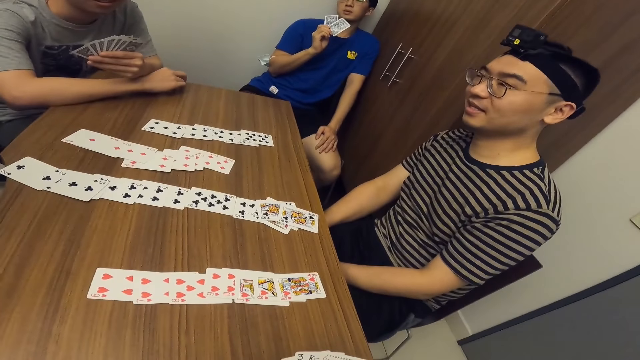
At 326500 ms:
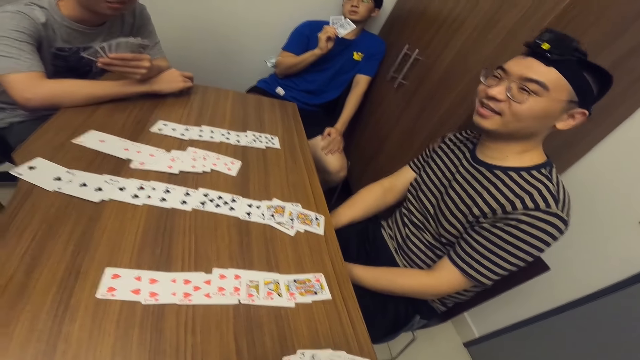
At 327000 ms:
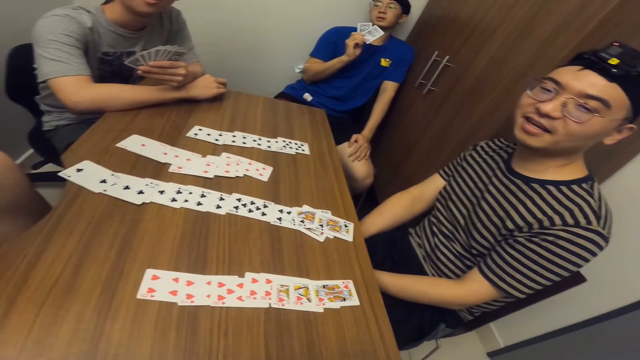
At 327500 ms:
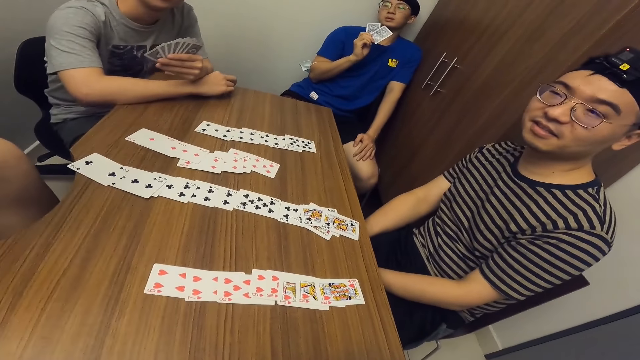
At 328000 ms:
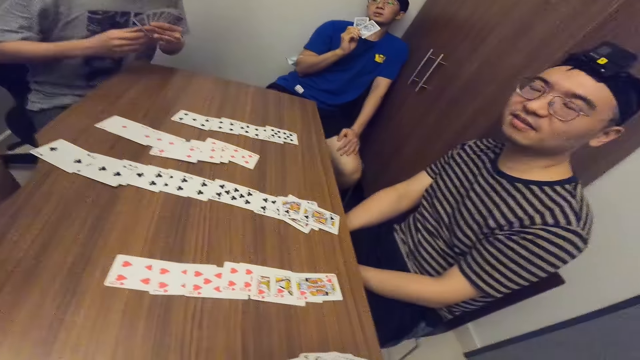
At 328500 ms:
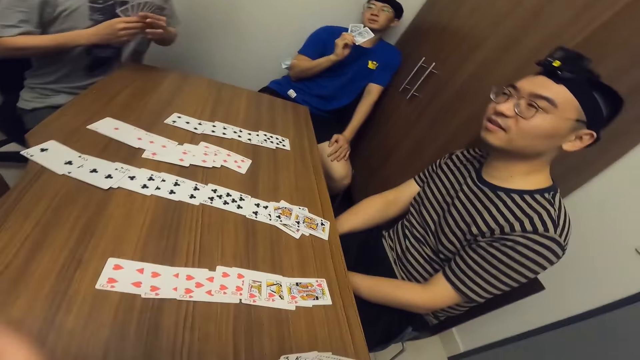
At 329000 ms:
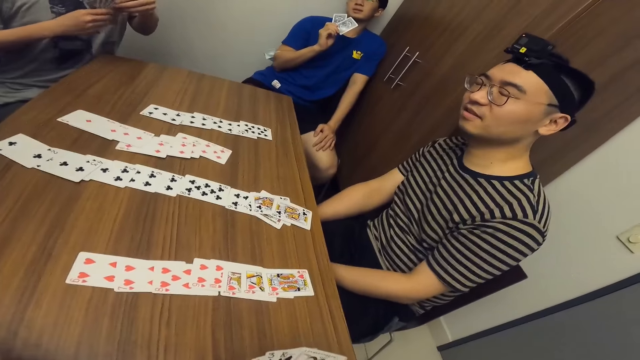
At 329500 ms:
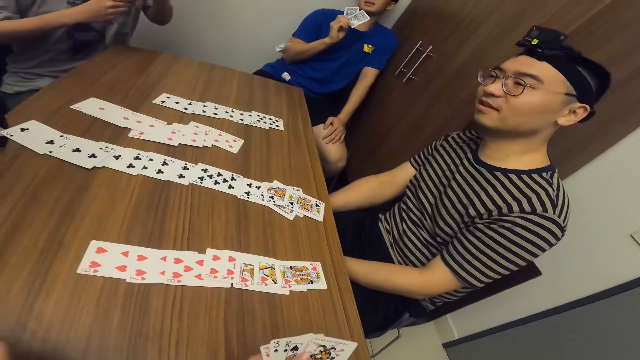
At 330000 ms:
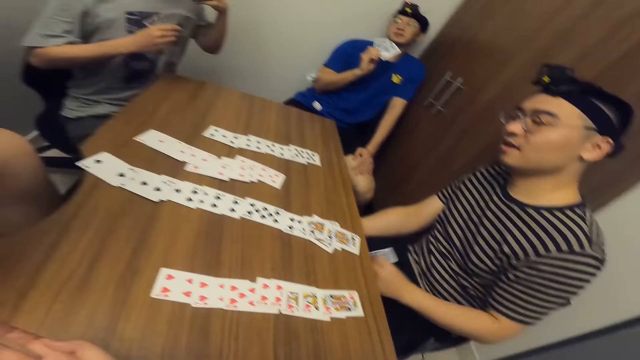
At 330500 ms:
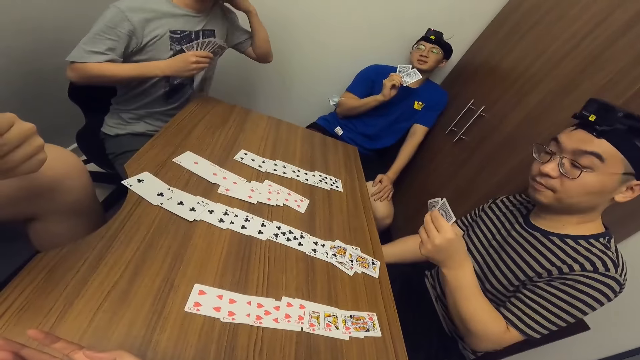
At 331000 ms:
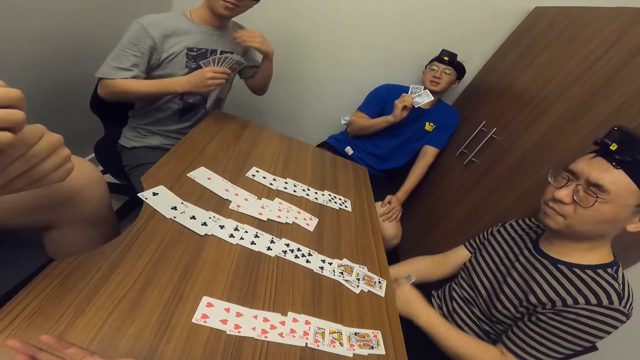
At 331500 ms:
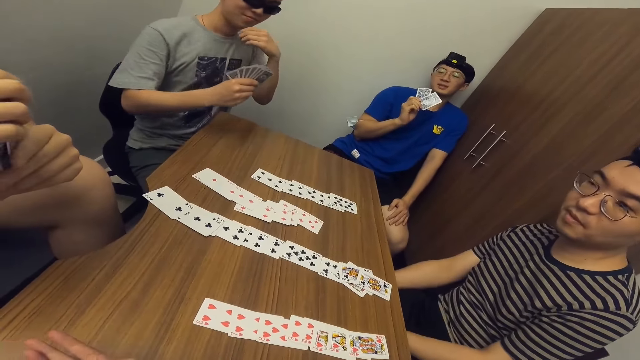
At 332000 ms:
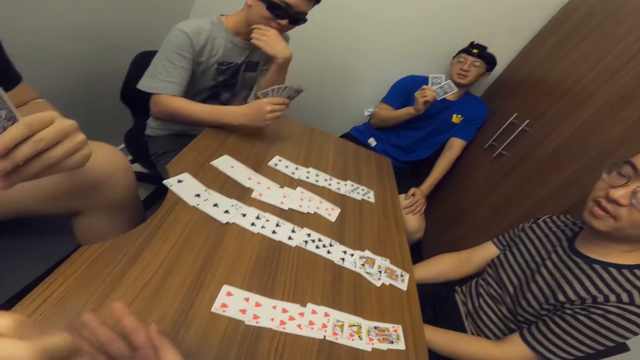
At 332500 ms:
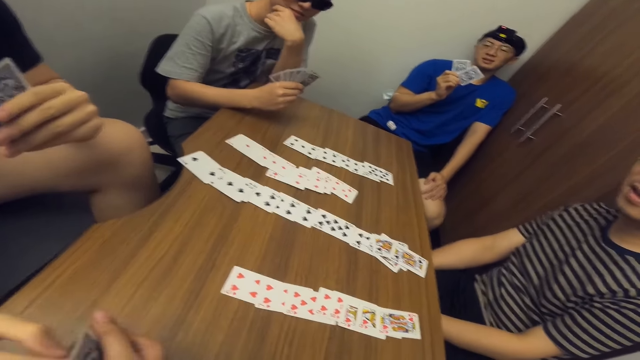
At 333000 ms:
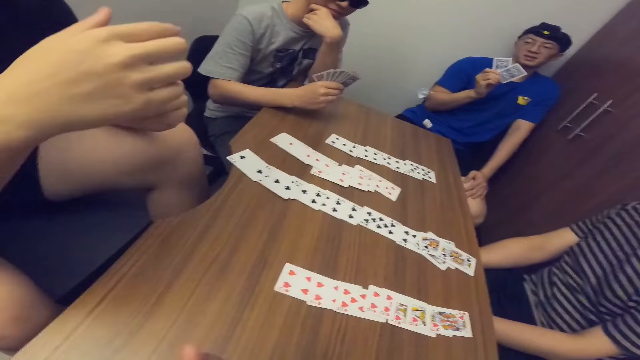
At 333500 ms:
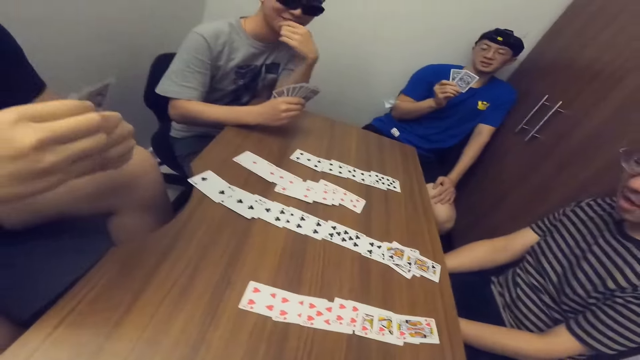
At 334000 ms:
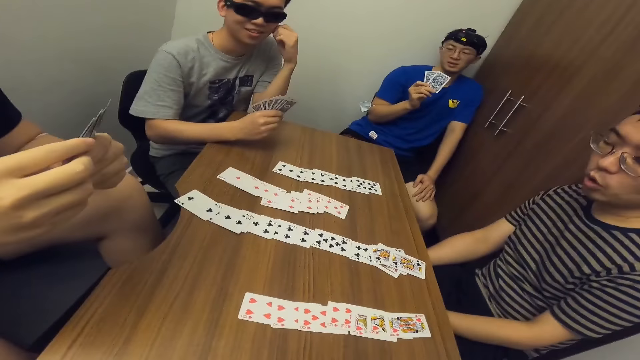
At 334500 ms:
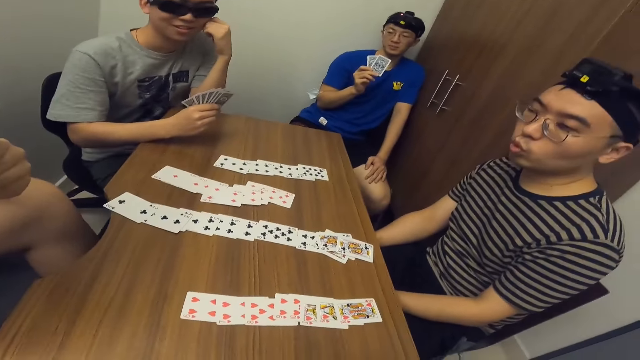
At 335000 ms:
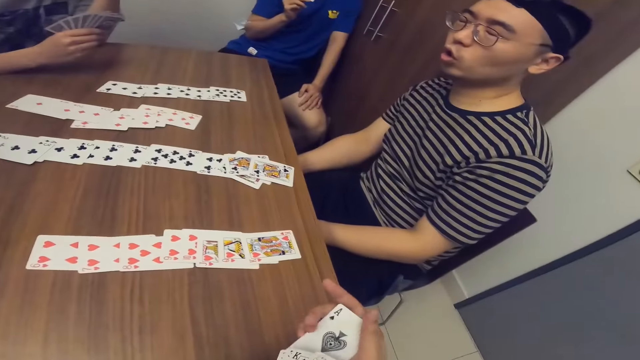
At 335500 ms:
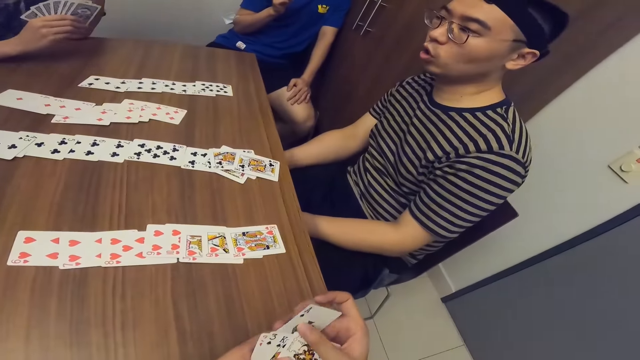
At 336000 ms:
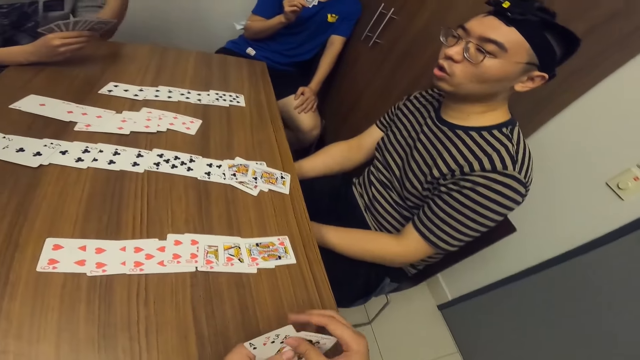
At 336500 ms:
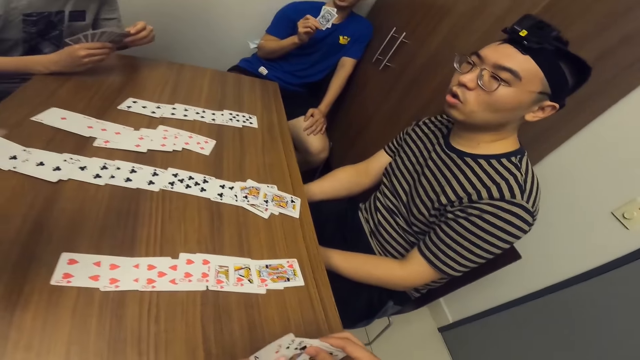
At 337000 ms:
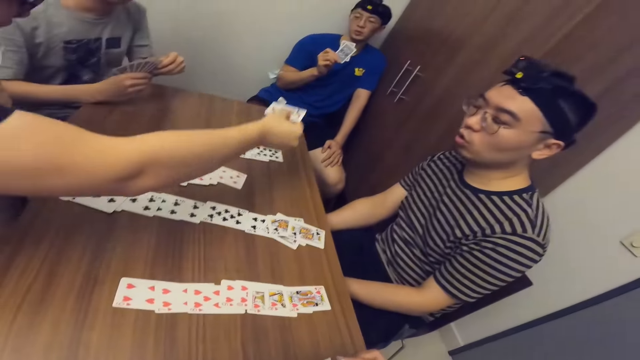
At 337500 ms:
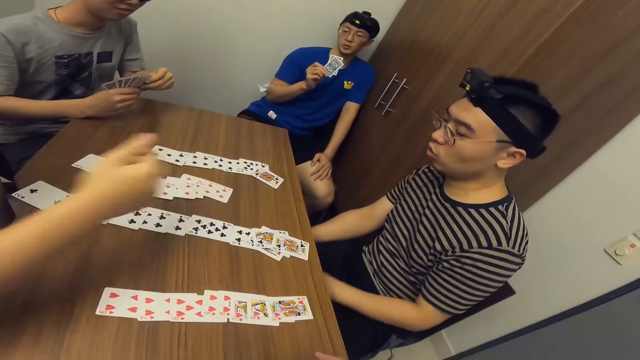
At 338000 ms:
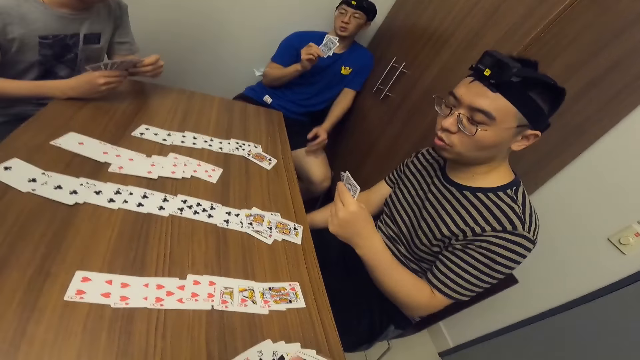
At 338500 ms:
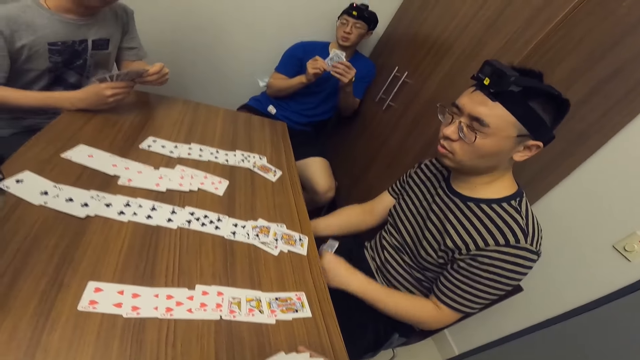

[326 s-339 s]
The camera wearer passes a card to a man. He collects a card from the man with his right hand. The man passes the card to the camera wearer with his right hand. The man arranges the cards. The camera wearer arranges the cards. The man places a card on the table with his right hand.

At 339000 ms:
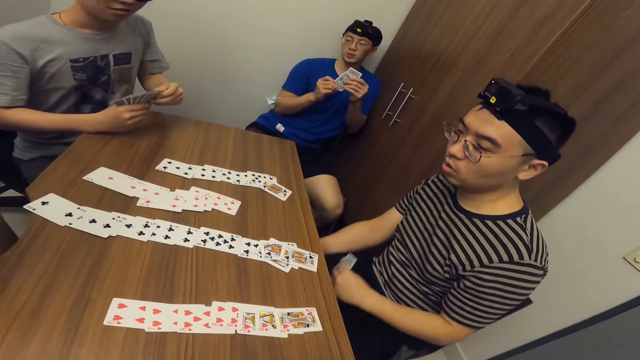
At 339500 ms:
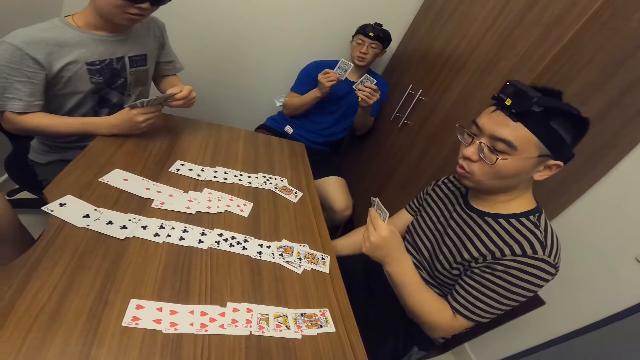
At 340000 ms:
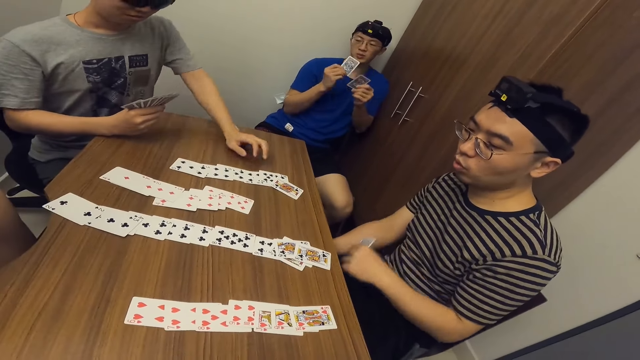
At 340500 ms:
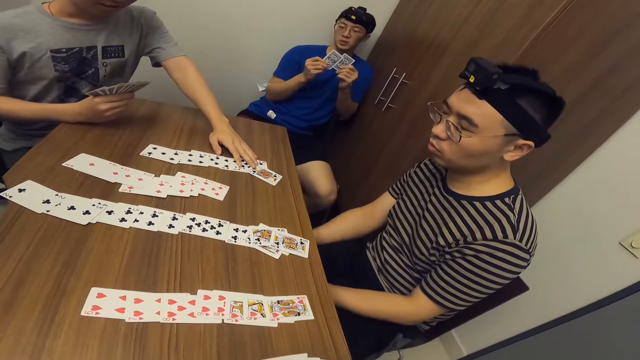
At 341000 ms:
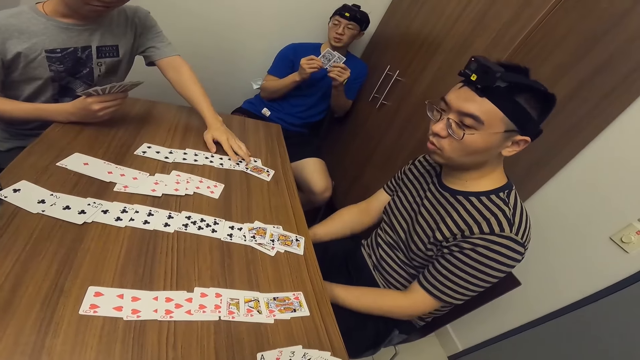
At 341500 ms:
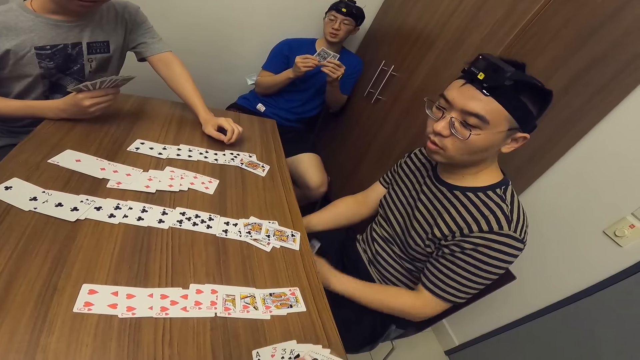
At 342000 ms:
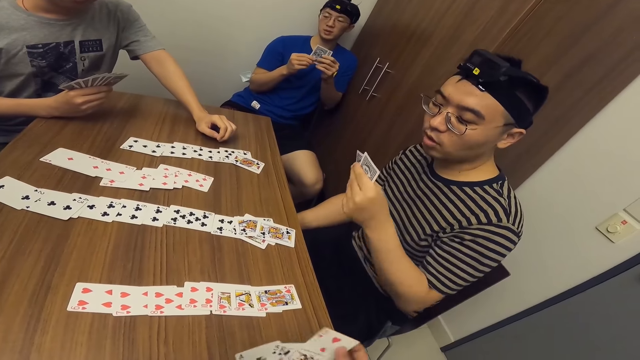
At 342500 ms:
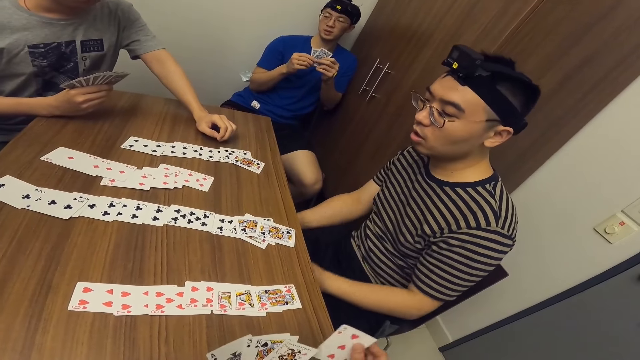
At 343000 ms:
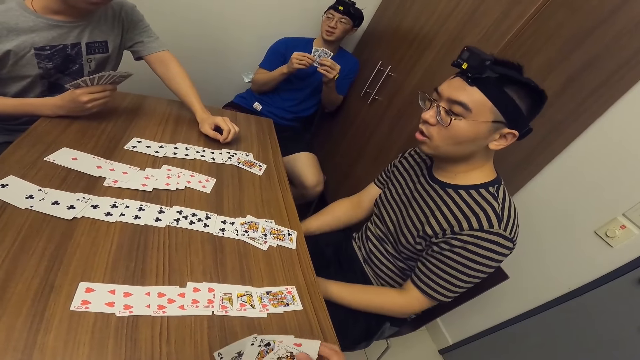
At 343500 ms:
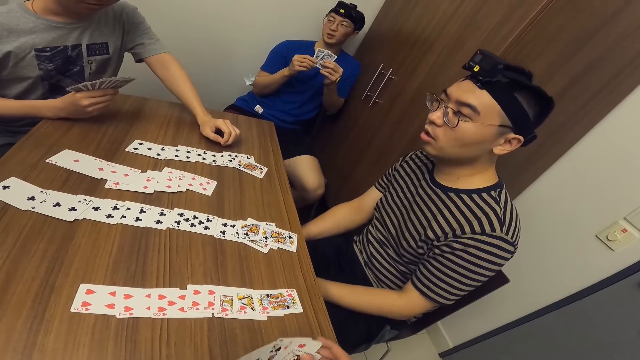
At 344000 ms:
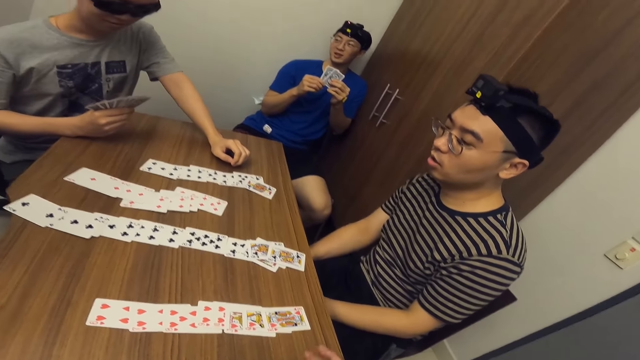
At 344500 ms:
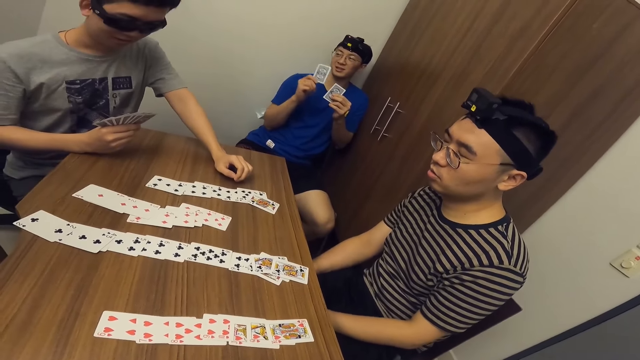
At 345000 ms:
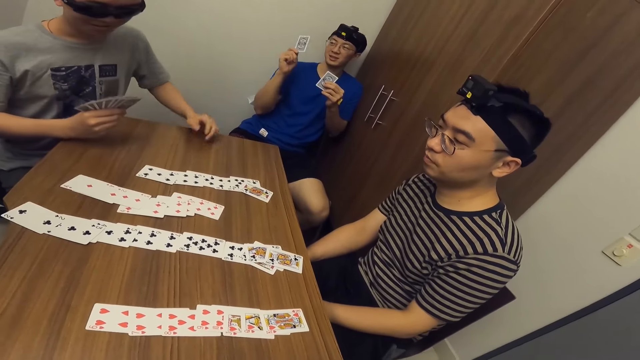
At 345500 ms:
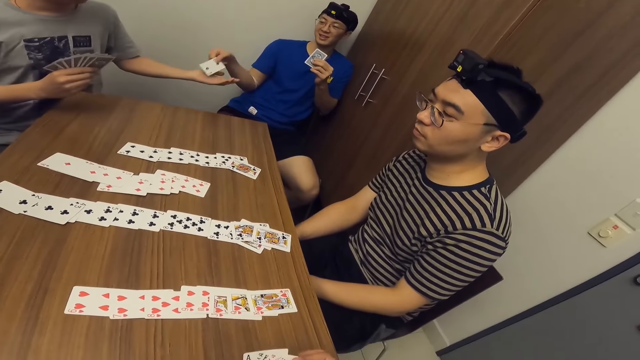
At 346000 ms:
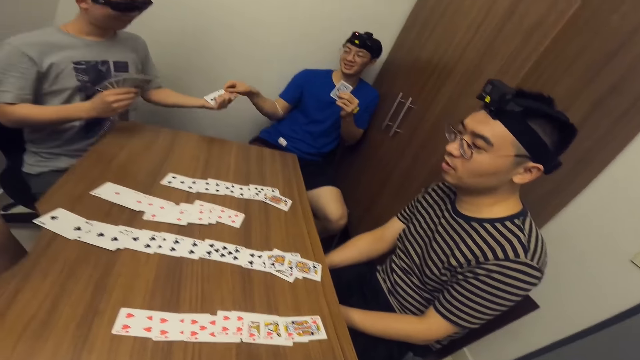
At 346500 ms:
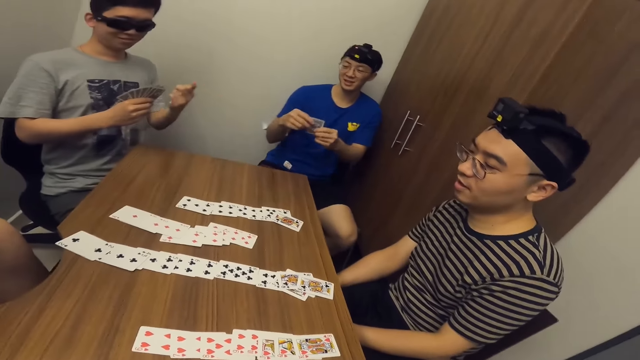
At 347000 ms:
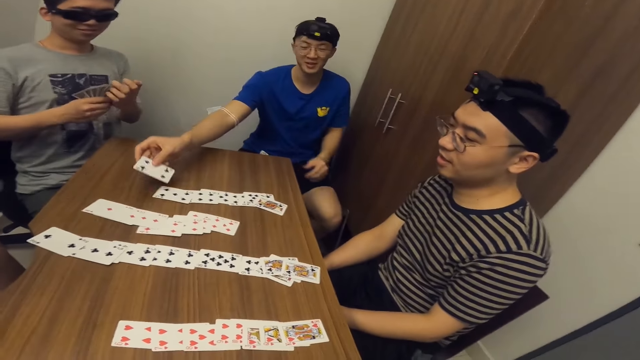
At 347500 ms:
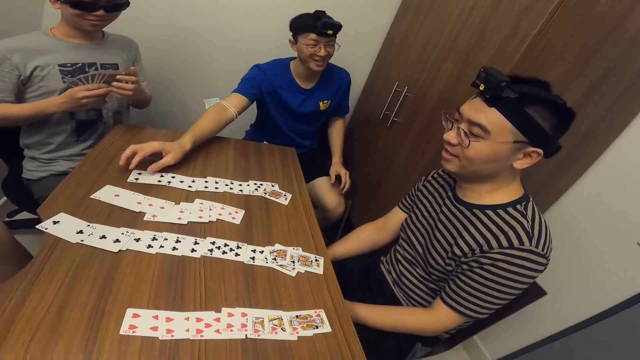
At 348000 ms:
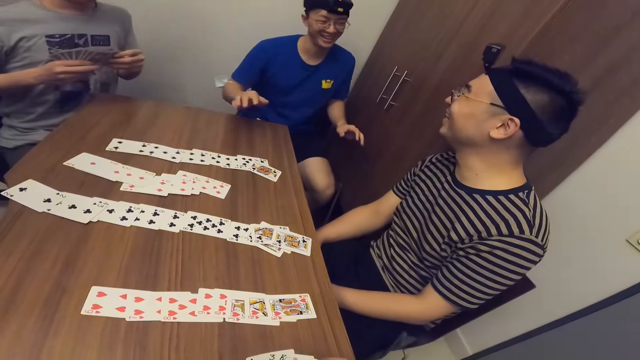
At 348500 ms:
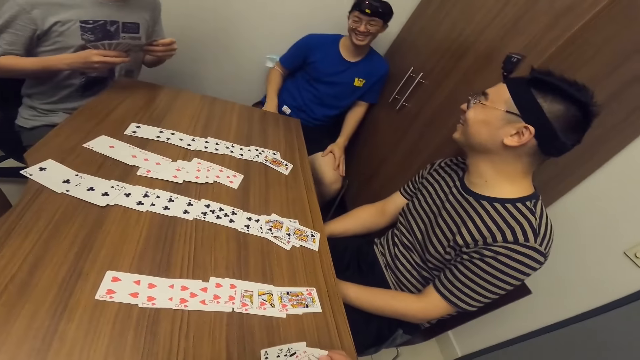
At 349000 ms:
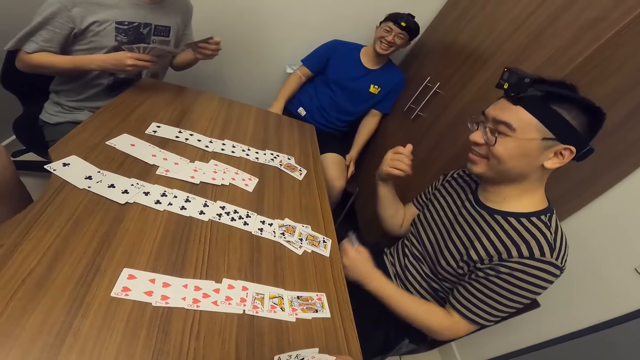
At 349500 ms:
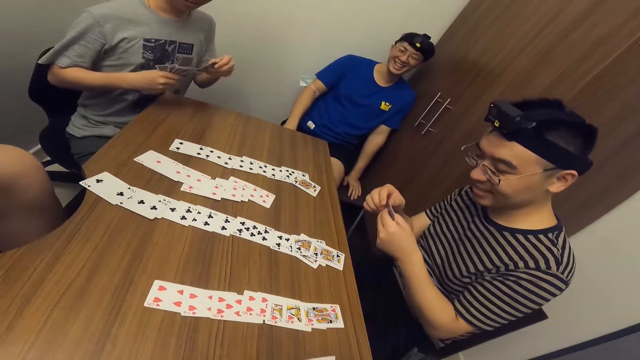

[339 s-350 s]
A man lifts his hand. Another man adjusts cards on the table with his left hand. A third man passes a card to the second man. The second man collects the card from the third man with his left hand. The third man passes the card to the second man with his right hand. The third man places a card on the table with his right hand. The second man shuffles cards in his hands. The third man puts hands on the lap. The first man lifts hands.
